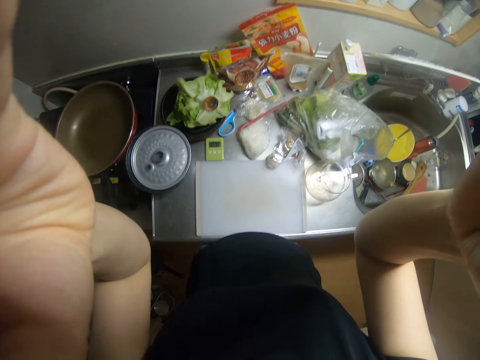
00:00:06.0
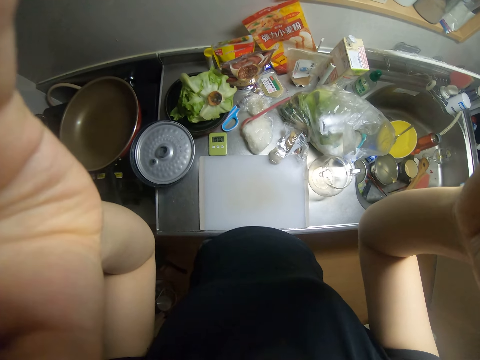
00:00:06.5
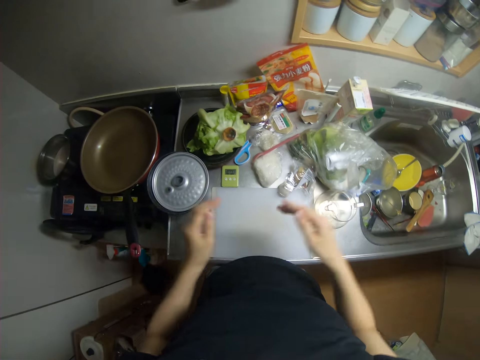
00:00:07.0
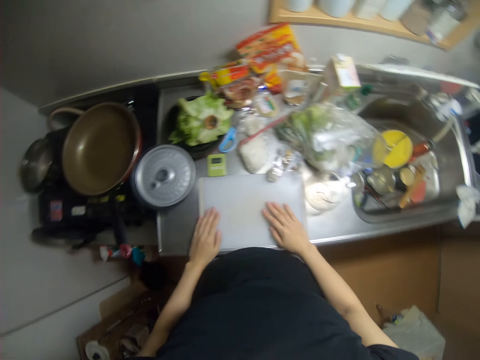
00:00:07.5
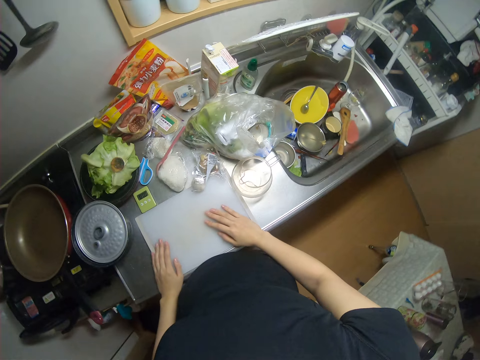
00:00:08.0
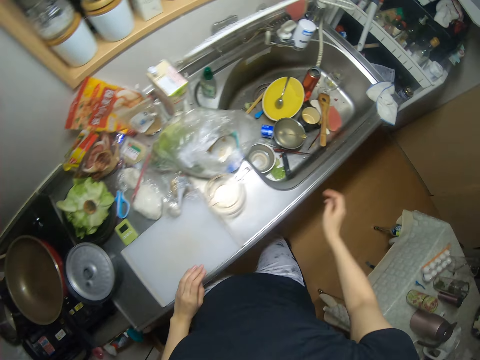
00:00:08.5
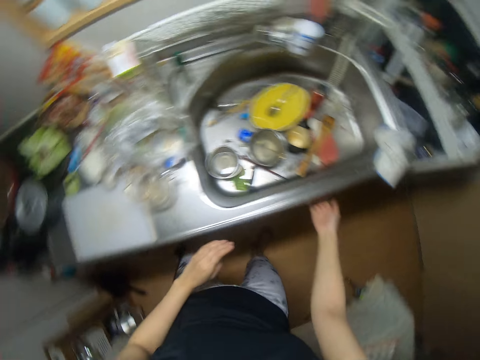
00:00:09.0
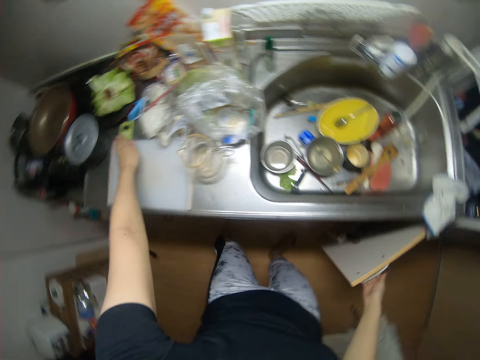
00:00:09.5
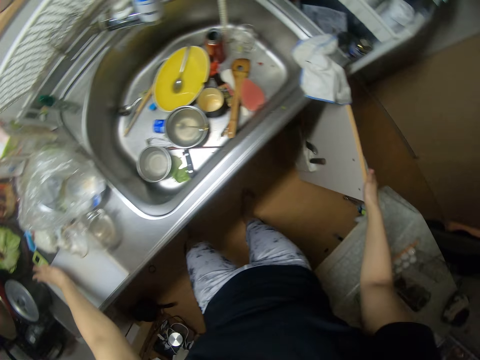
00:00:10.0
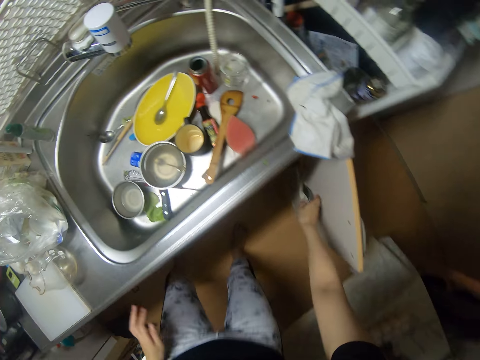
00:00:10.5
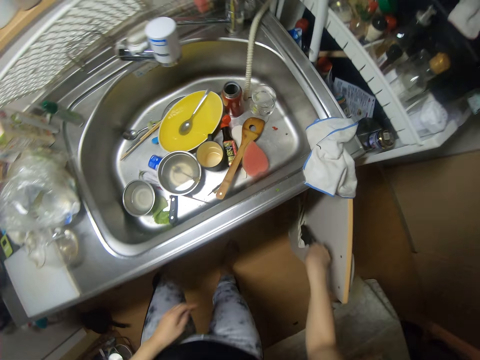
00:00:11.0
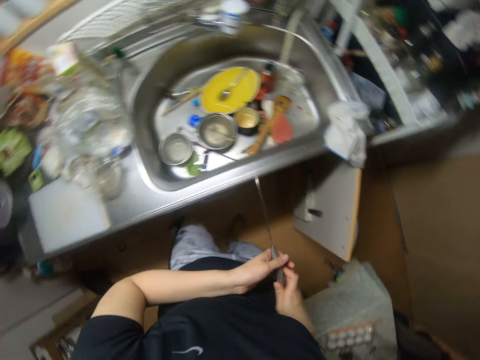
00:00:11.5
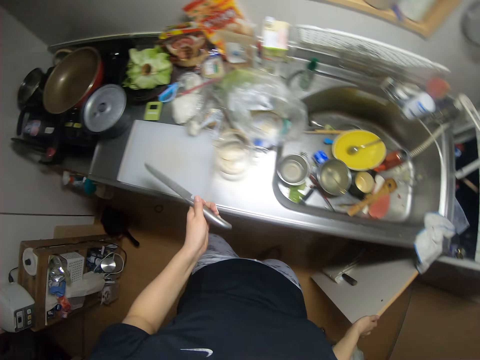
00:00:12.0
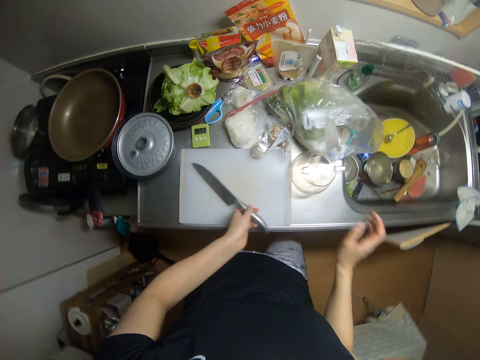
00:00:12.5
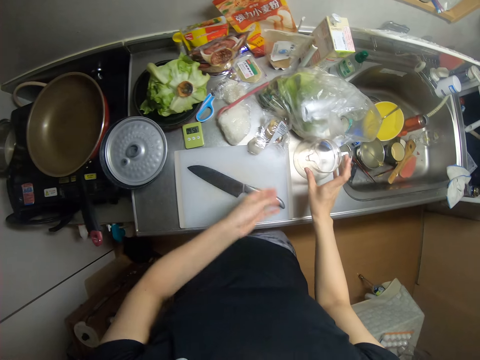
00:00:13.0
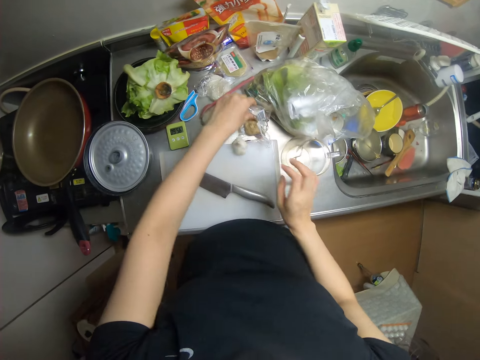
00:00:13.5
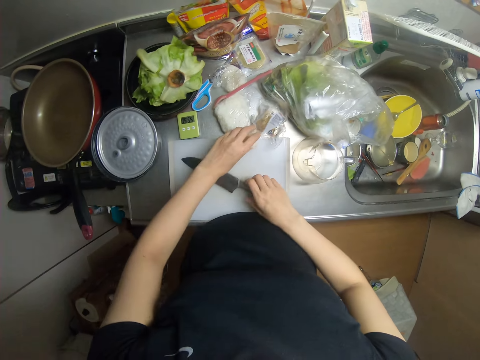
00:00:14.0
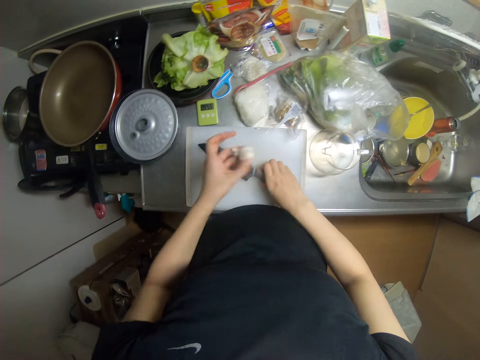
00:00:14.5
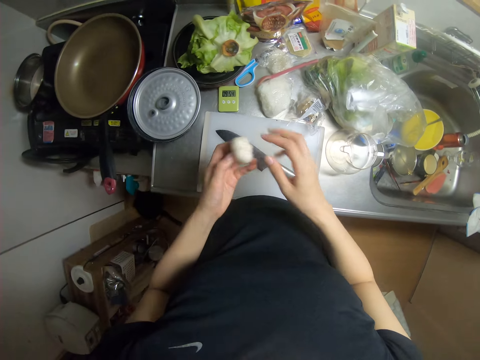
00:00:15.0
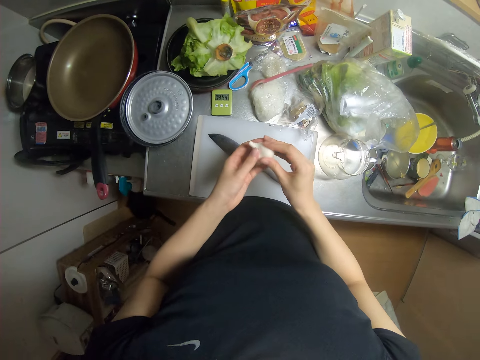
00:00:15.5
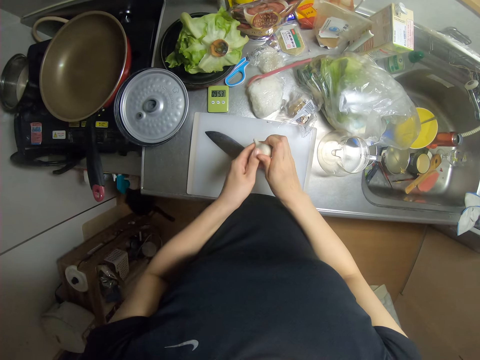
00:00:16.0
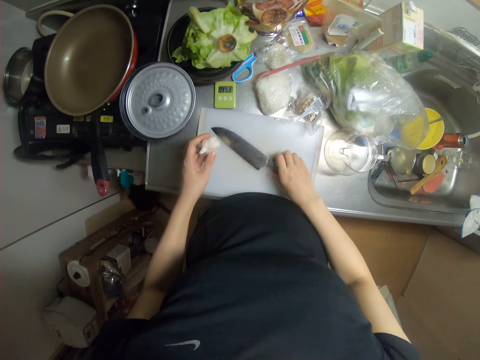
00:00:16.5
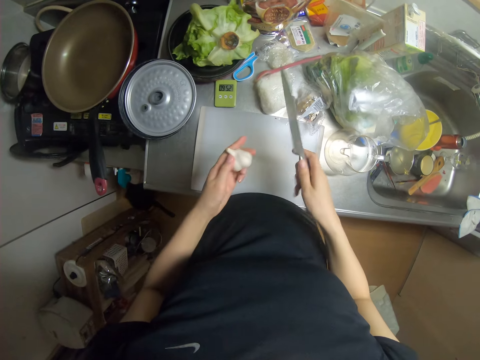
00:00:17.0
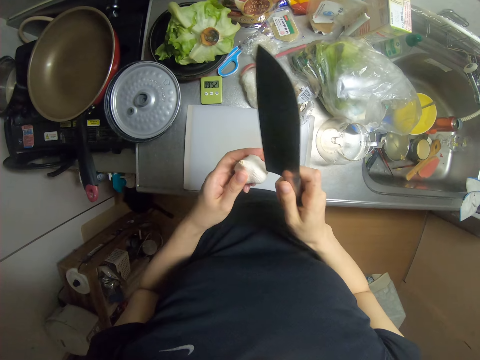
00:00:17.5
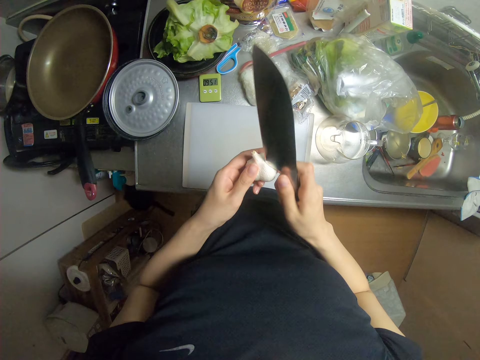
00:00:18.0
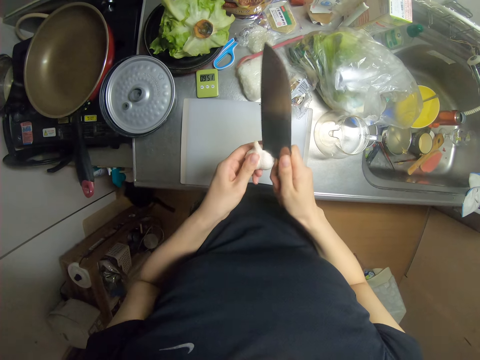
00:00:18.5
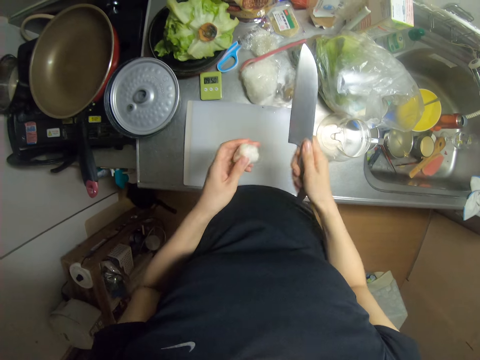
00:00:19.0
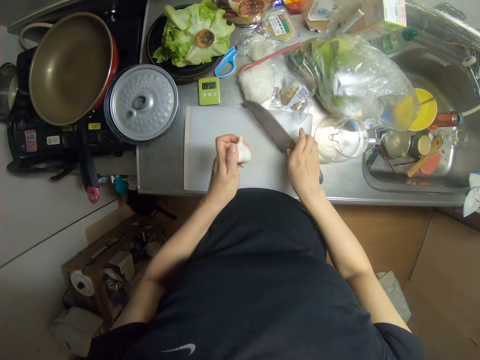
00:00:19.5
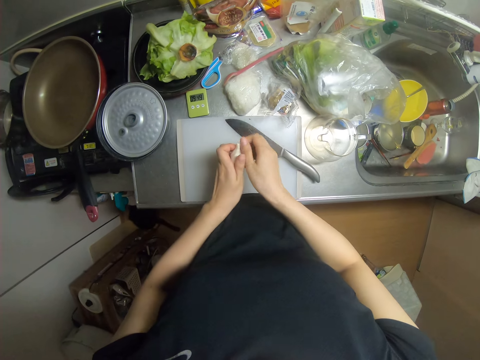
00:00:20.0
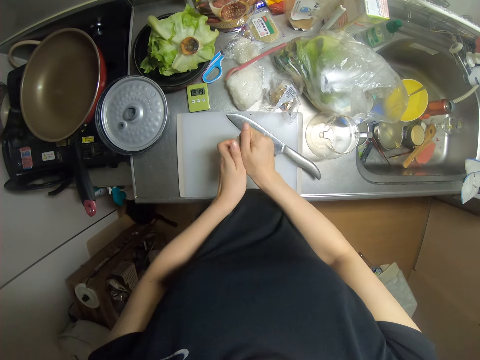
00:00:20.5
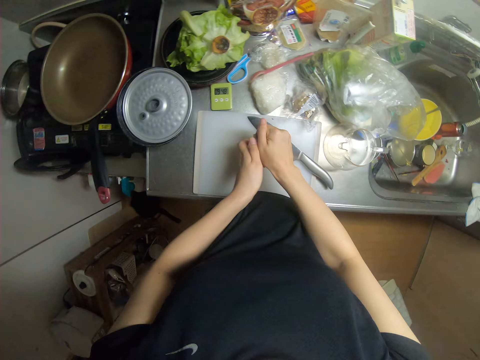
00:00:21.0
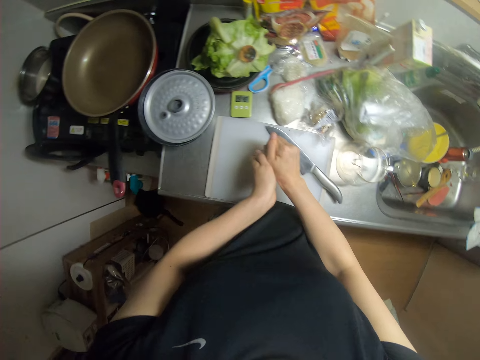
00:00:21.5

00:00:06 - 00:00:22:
The camera wearer drops her hands on the cutting board. She opens a cabinet with her right hand. She presses a small remote on the kitchen slab. She picks a knife from the cabinet with her right hand. She passes the knife from her right hand to her left hand. She closes the cabinet with her right hand. She drops the knife on the cutting board on the kitchen slab. She adjusts a jug on the slab with her right hand. She adjusts a nylon on the slab with her left hand. She picks a garlic from the slab with her left hand. She adjusts the knife on the cutting board with her right hand. She touches the garlic with both hands. She picks the knife on the cutting board with her right hand. She cuts the garlic a little with the knife. She drops the knife on the cutting board with her right hand. She peels the garlic with both her hands.

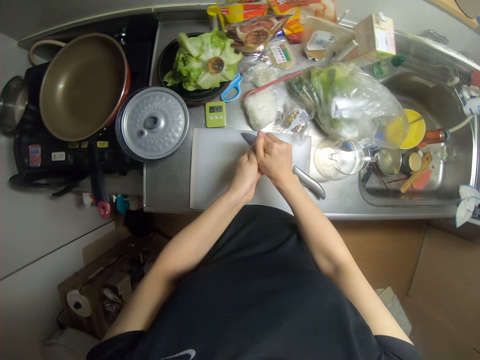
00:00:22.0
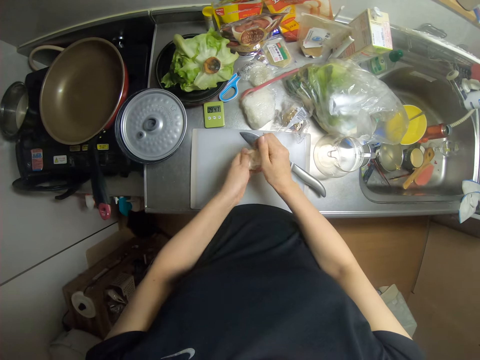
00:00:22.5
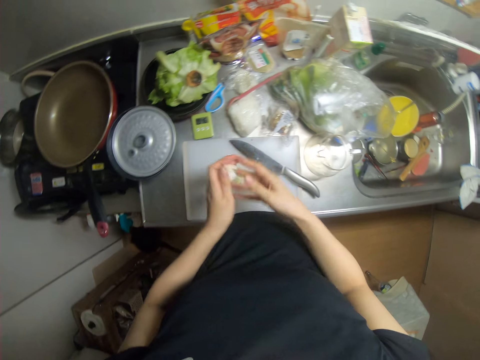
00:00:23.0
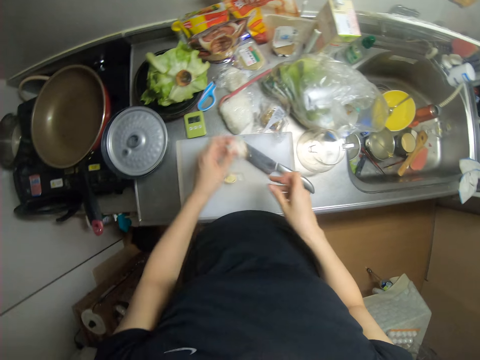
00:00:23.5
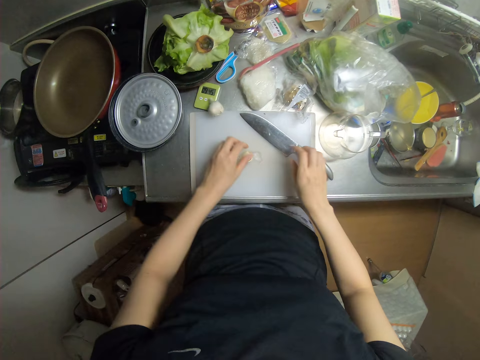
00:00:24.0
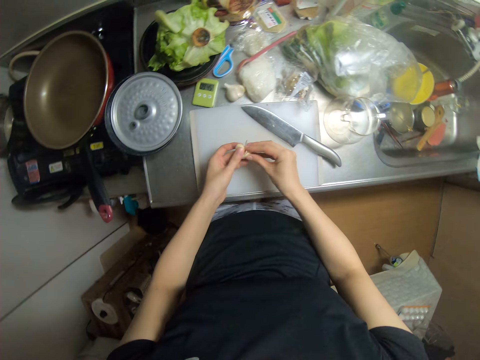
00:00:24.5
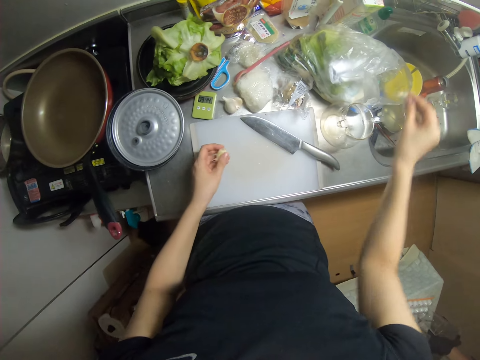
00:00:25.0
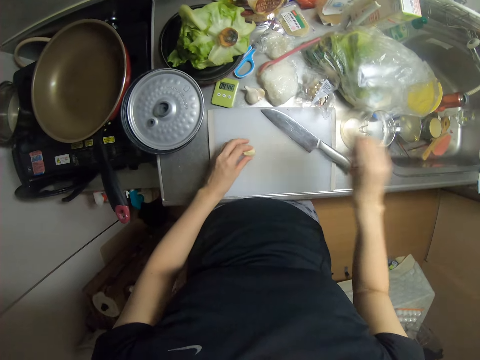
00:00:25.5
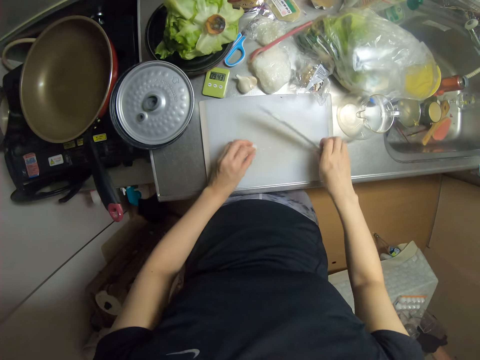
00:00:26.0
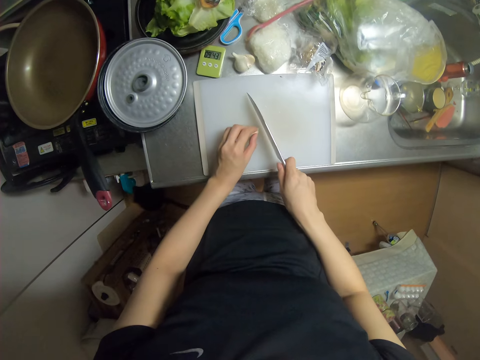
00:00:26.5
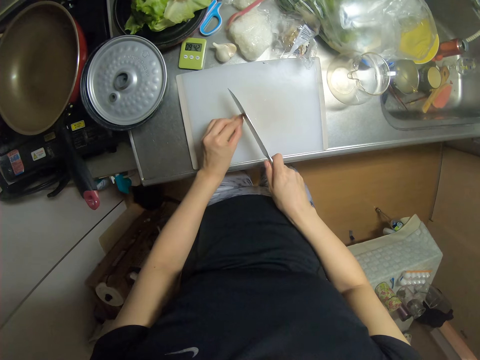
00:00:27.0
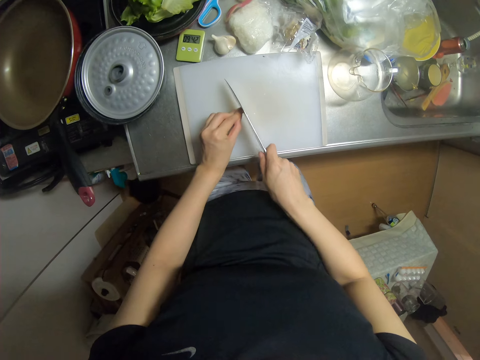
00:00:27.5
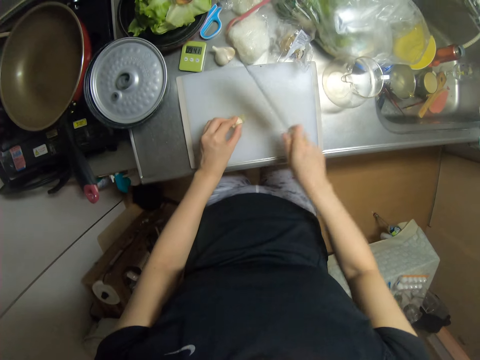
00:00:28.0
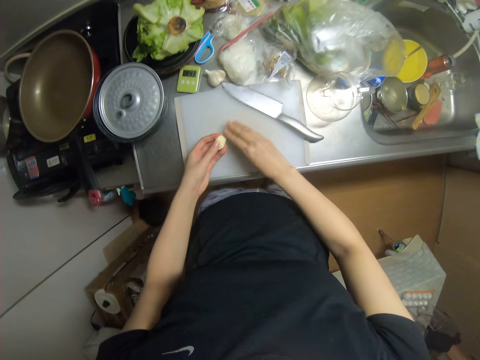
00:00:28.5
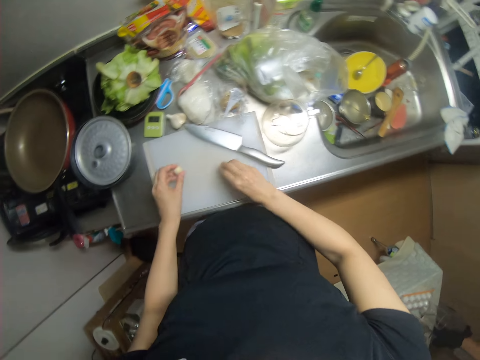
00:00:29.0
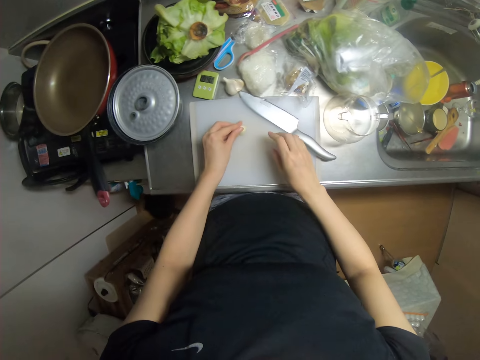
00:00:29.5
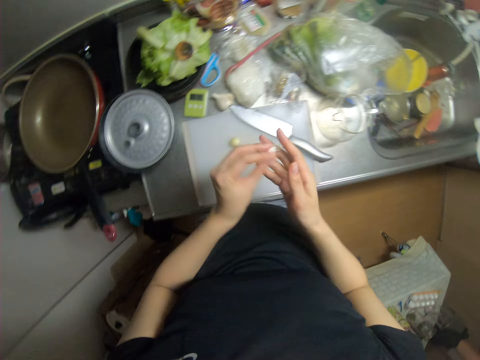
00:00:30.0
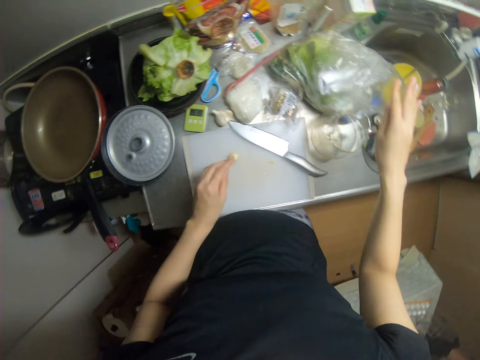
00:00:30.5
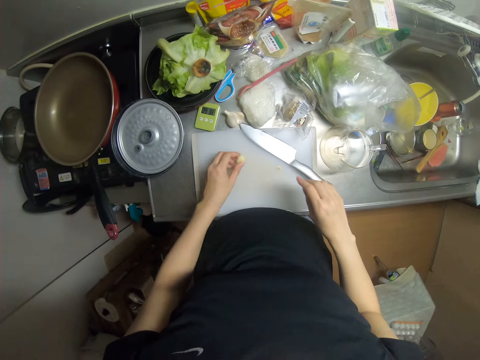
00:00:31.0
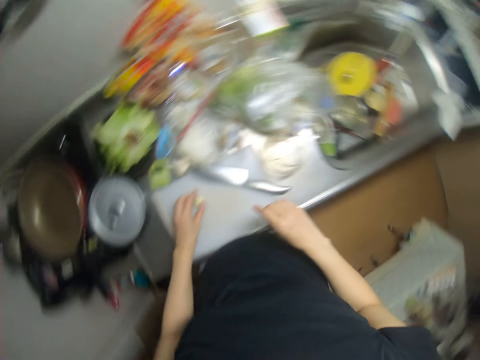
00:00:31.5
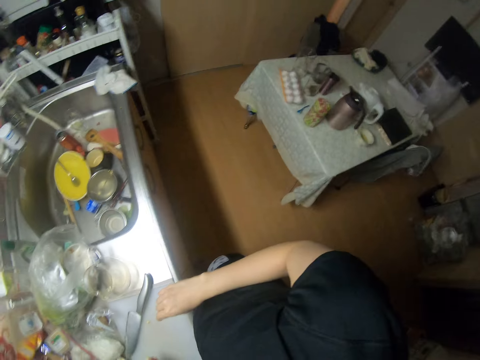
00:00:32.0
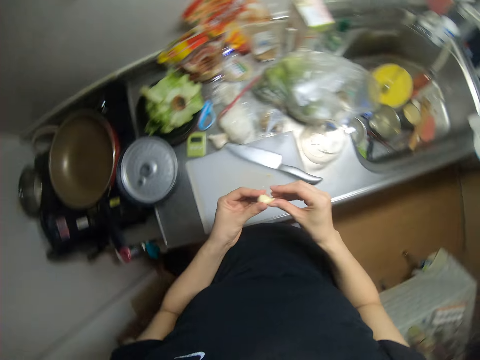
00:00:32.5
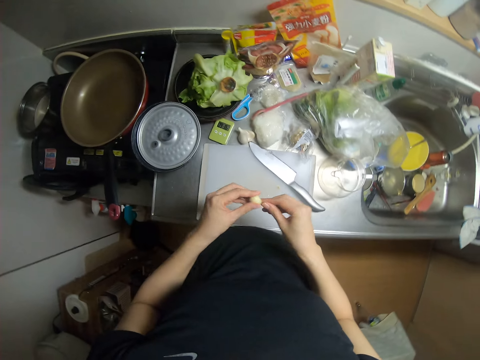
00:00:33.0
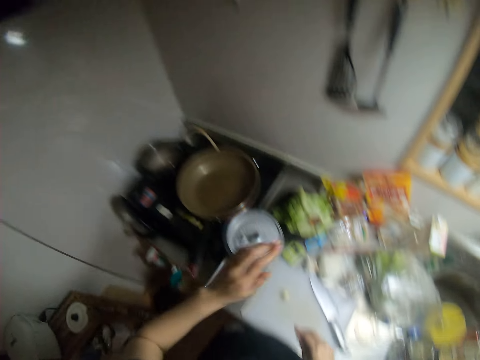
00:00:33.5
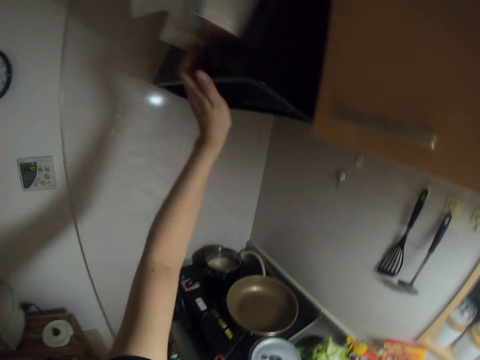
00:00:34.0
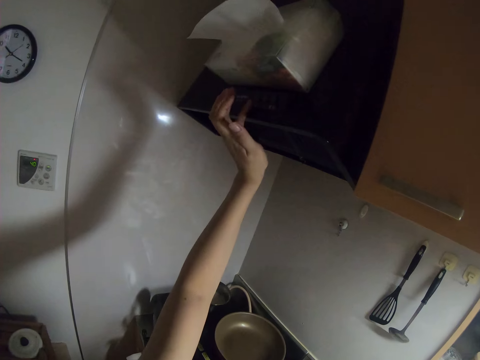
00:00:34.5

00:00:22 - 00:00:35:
The camera wearer drops a part of the garlic on the cutting board. She drops the garlic on the slab with her left hand. She picks the garlic on the cutting board with her left hand. She peels the garlic with both her hands. She picks the knife on the cutting board with her right hand. She cuts a part of the garlic with the knife. She drops the knife on the cutting board with her right hand. She drops the garlic on the cutting board with her left hand. She picks up garlic tunic parts with both hands on the cutting board. She drops the tunic parts on the slab. She picks the garlic on the cutting board with her left hand. She holds the garlic with both hands. She drops the garlic on the cutting board with her left hand. She turns on the range hood.
